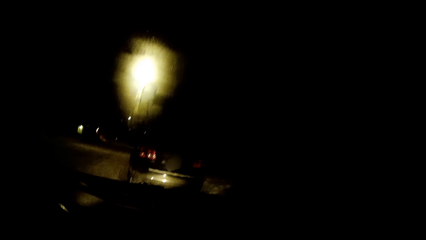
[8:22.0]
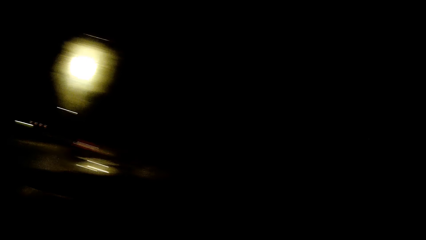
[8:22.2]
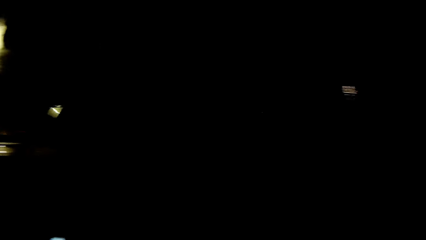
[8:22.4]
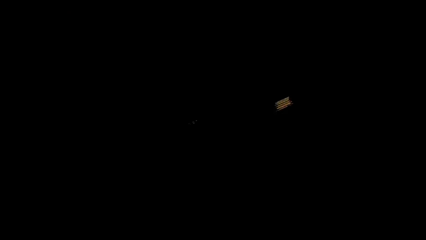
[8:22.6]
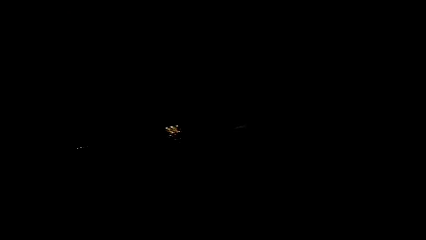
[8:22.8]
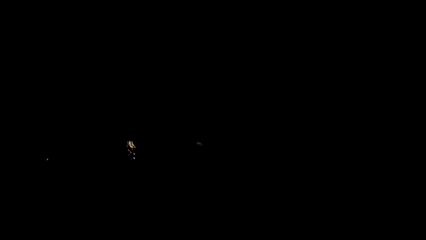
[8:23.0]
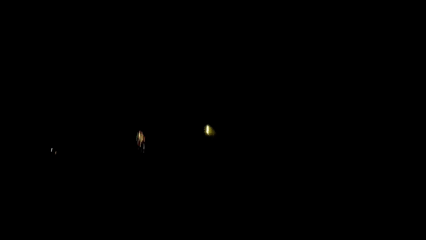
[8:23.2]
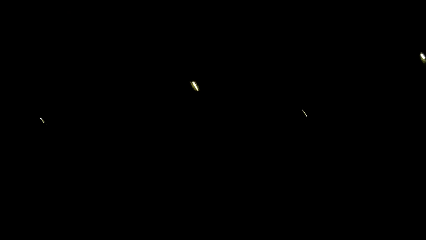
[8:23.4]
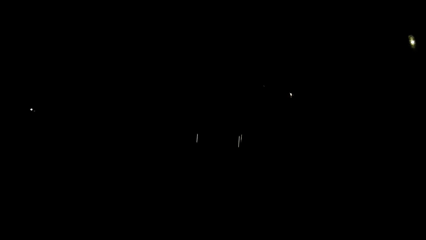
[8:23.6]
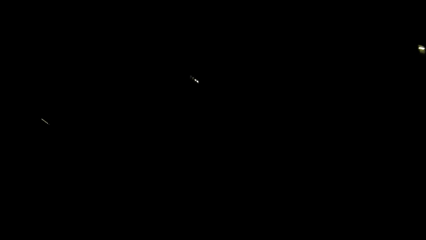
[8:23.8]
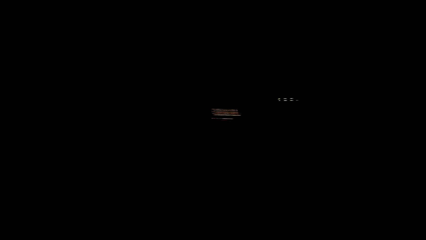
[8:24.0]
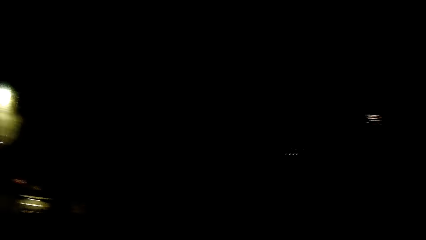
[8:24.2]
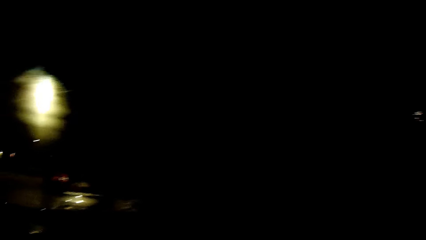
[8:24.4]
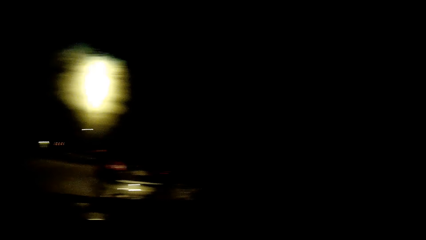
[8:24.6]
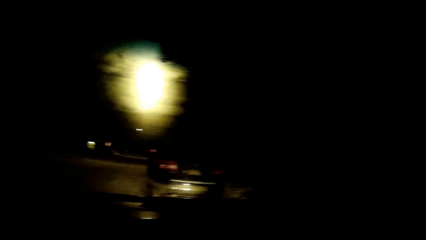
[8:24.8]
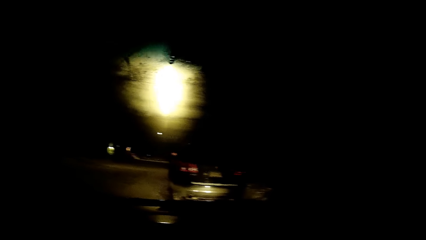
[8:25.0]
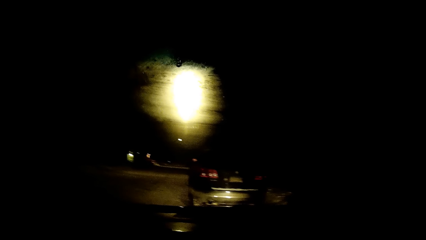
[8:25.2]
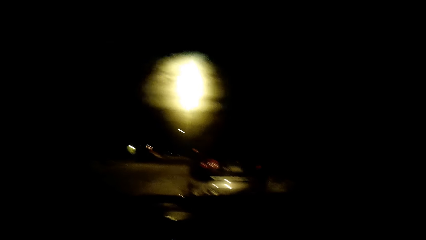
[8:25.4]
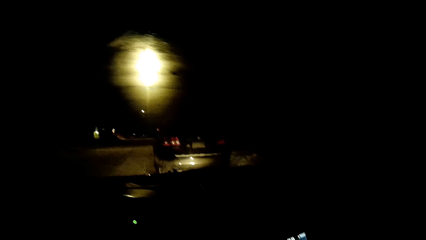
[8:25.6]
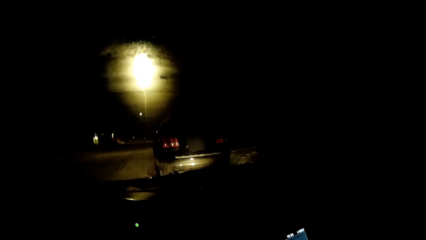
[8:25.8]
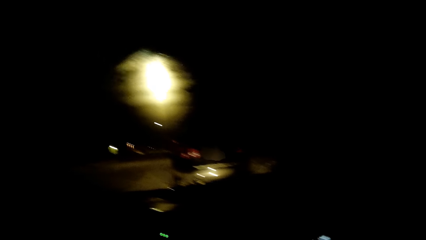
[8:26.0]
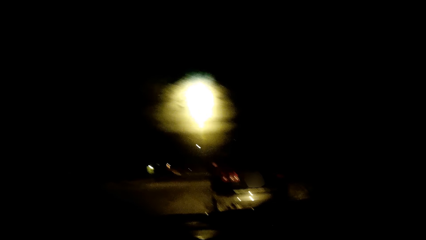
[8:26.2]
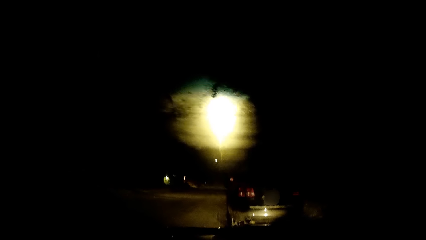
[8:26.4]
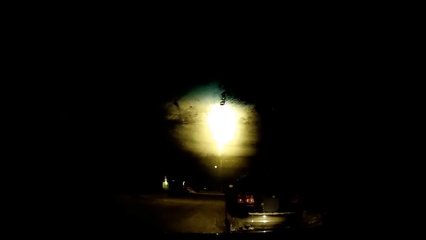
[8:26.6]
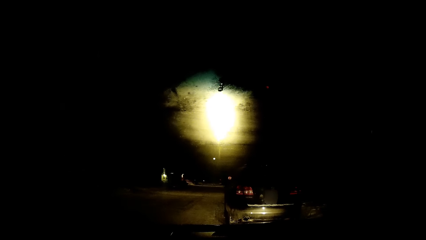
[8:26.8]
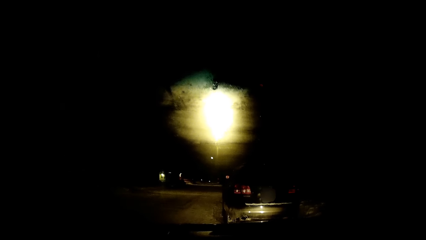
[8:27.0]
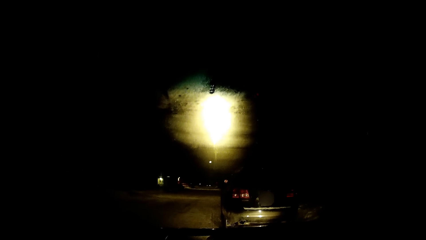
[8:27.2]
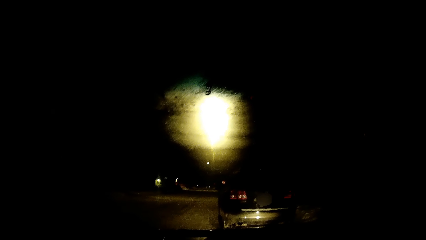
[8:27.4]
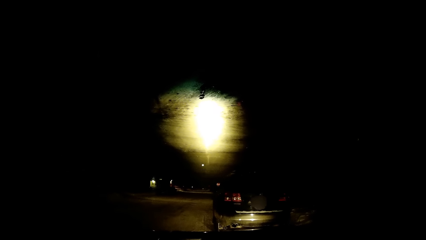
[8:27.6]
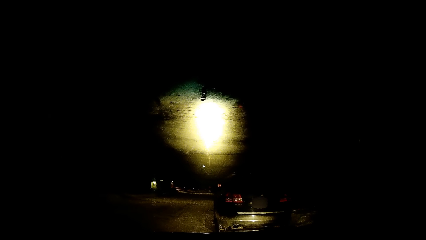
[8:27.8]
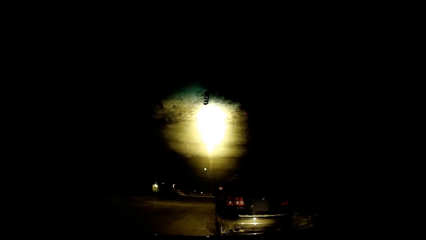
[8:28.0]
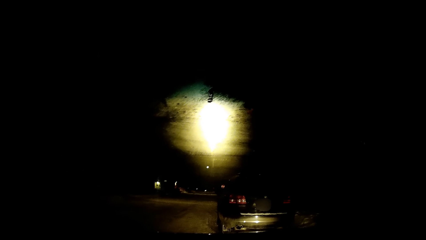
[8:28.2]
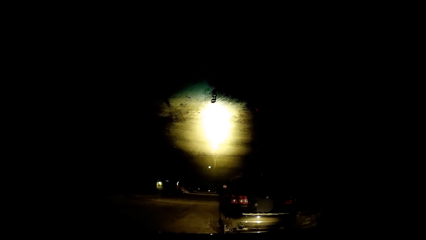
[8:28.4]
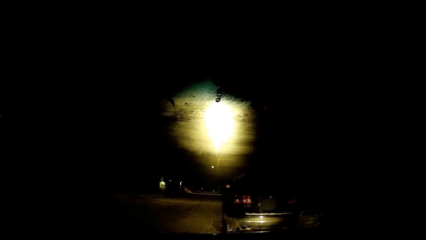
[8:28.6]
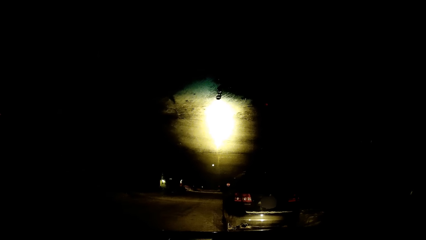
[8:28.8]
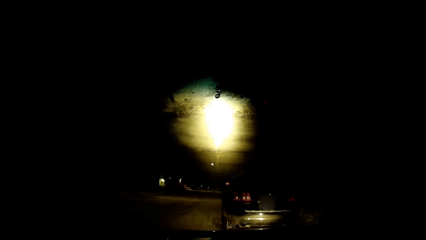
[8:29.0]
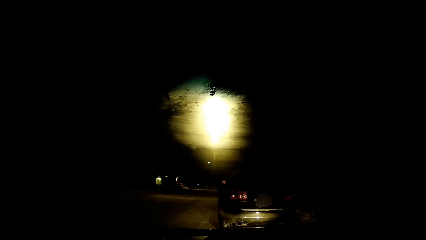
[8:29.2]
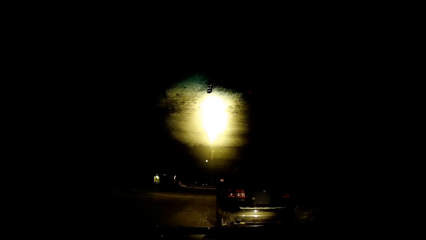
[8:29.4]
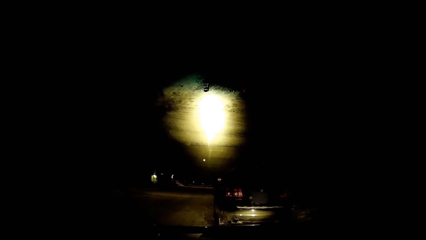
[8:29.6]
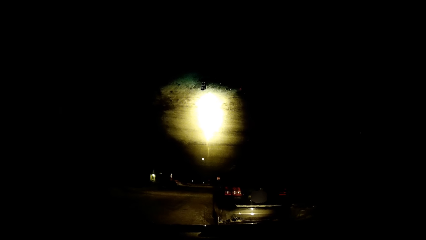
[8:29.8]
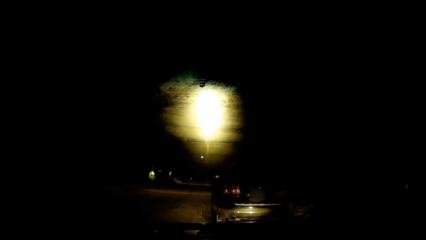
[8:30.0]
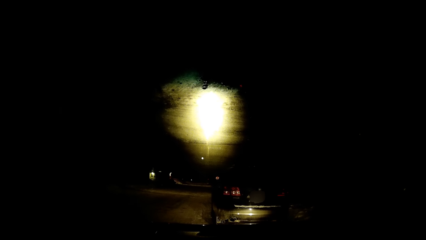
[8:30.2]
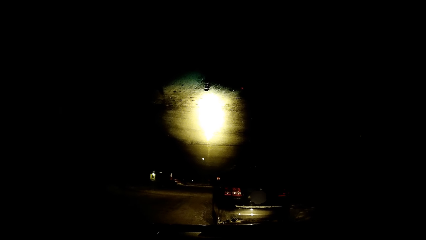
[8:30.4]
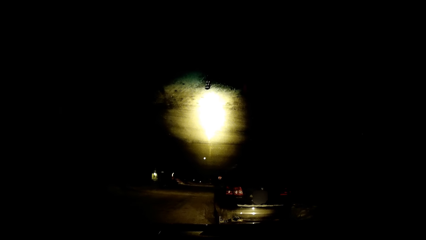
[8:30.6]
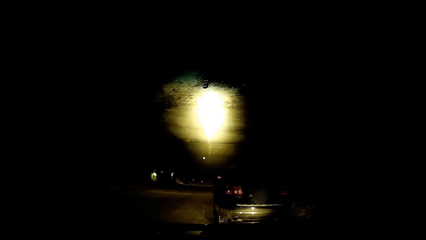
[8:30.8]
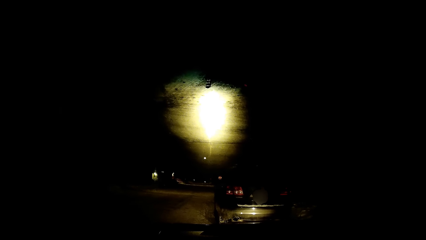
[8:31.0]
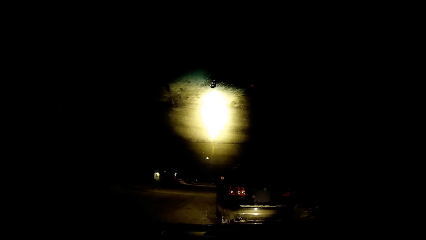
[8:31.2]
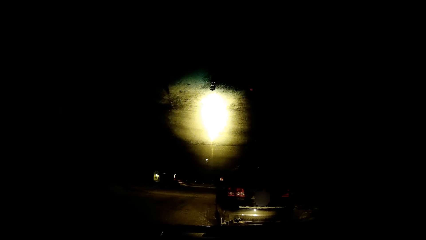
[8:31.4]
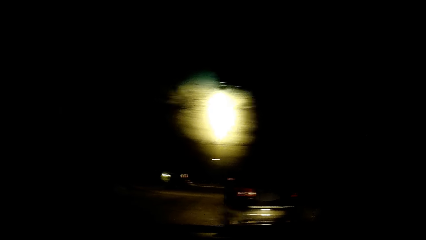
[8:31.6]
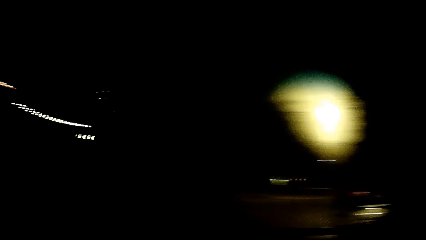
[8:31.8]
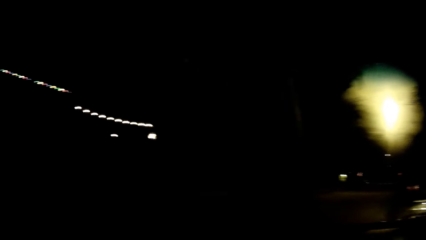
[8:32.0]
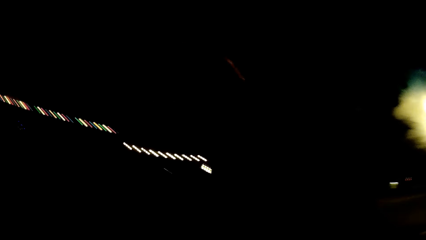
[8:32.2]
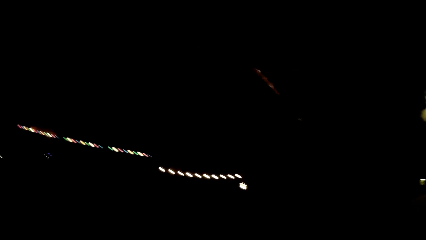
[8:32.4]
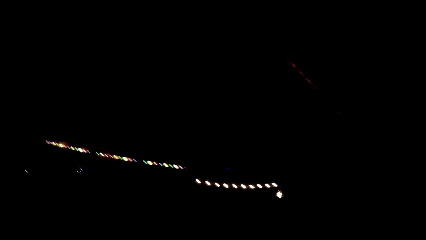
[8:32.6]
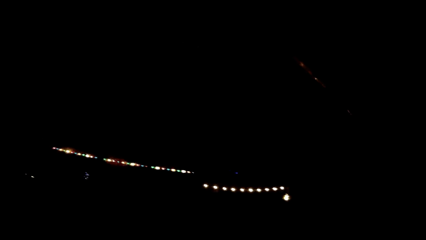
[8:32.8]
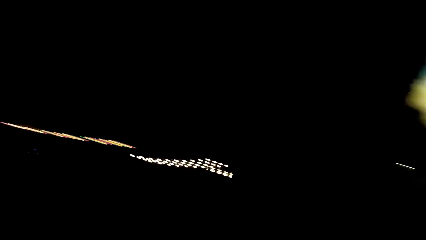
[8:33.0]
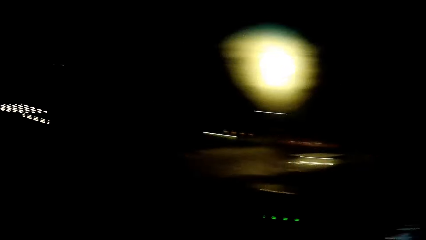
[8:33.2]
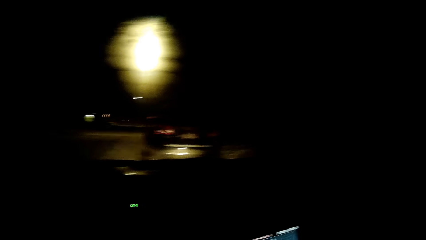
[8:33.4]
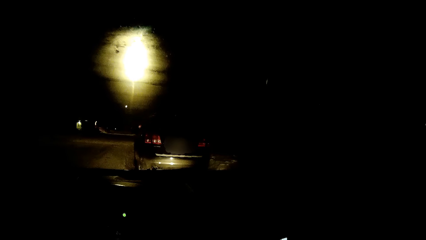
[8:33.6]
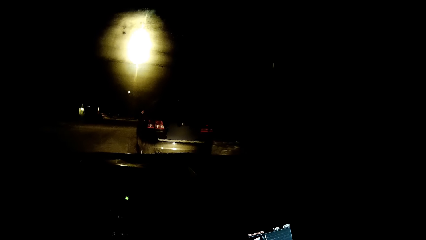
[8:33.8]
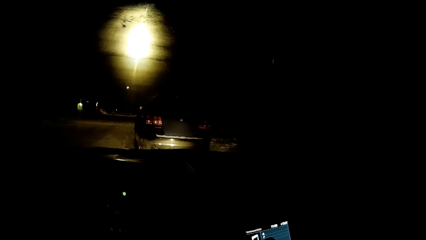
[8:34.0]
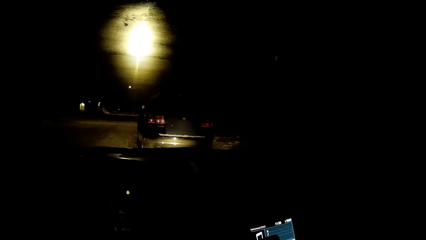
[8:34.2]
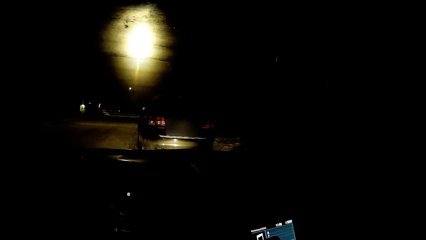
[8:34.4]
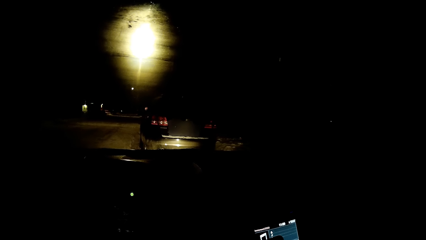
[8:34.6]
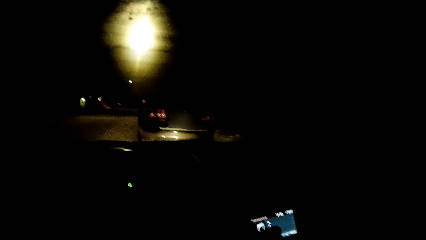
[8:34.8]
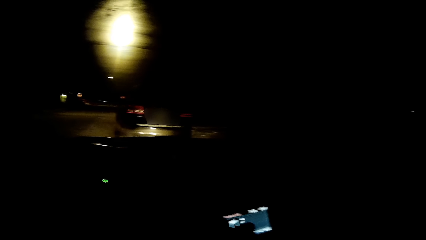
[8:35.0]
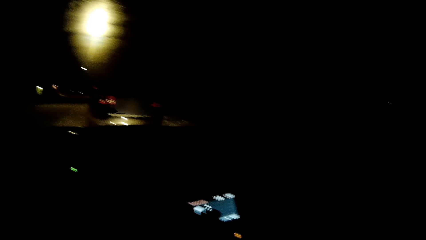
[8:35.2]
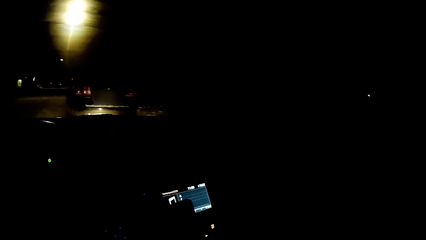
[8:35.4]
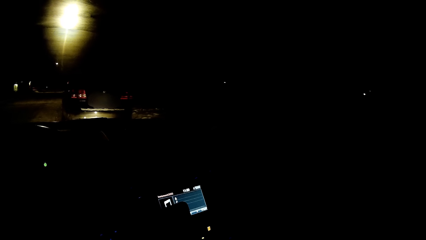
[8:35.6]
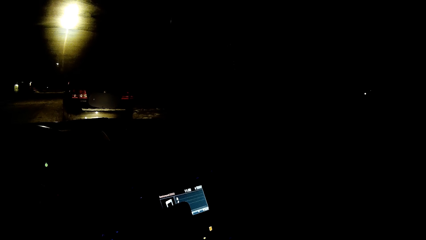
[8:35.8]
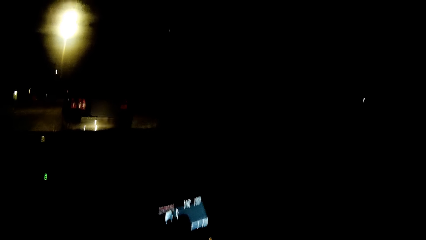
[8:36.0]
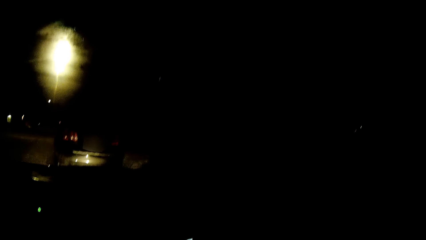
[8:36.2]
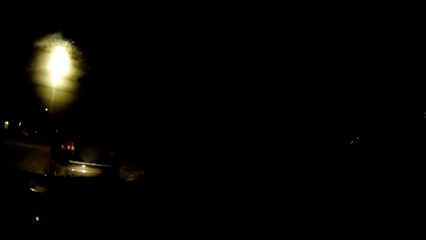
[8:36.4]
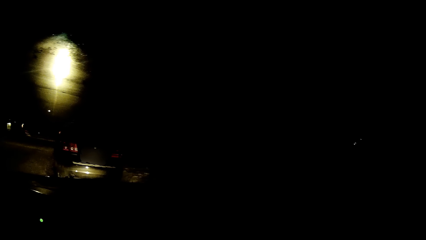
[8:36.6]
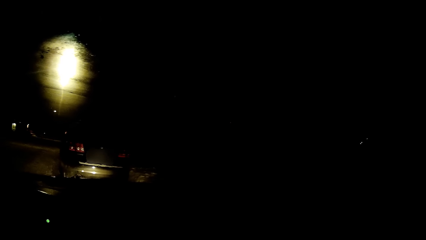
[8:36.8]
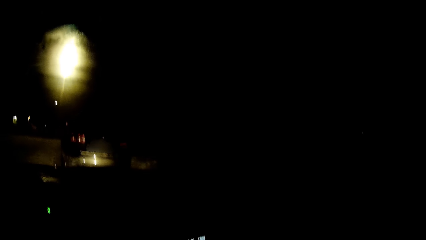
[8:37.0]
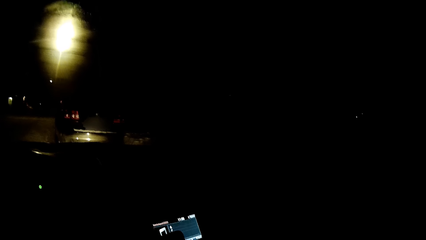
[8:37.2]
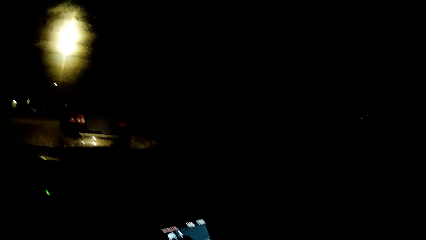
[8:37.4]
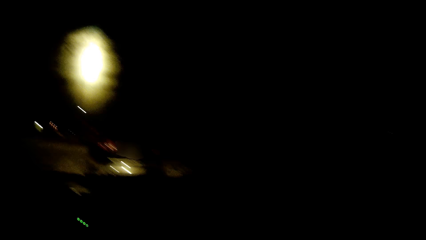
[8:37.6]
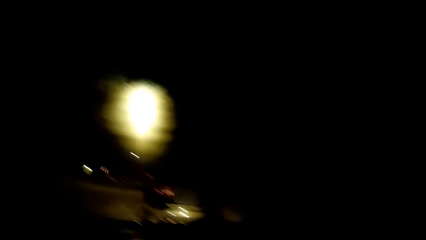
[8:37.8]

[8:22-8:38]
The camera wearer looks outside through the car windows.
